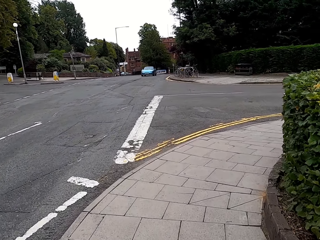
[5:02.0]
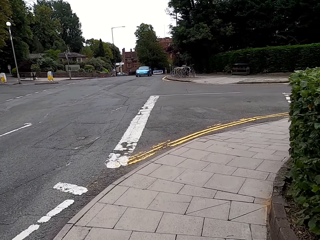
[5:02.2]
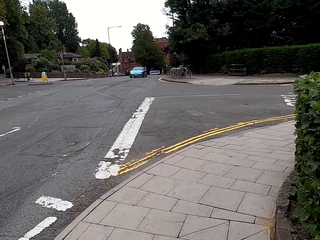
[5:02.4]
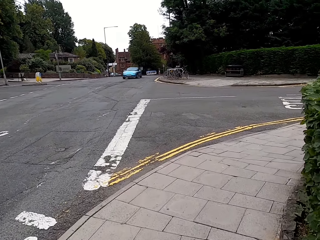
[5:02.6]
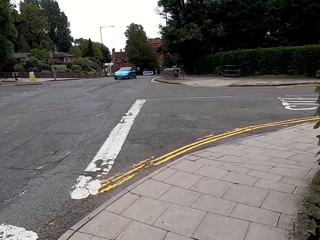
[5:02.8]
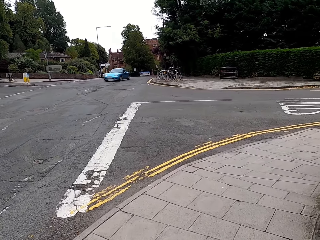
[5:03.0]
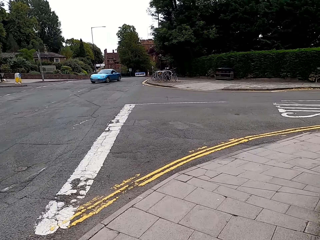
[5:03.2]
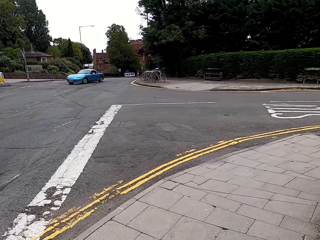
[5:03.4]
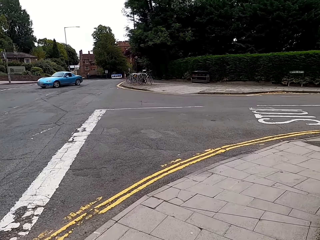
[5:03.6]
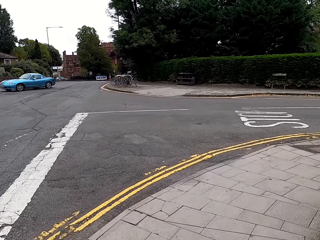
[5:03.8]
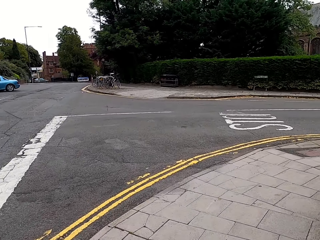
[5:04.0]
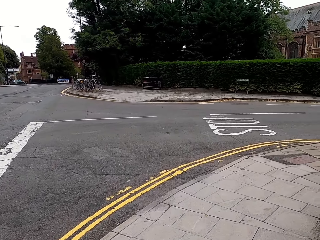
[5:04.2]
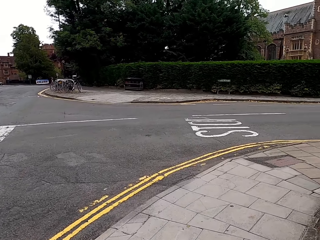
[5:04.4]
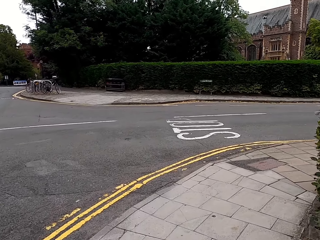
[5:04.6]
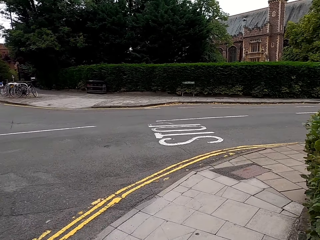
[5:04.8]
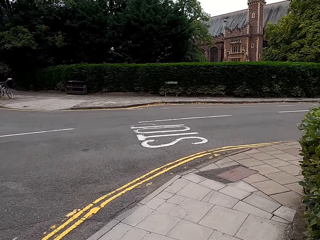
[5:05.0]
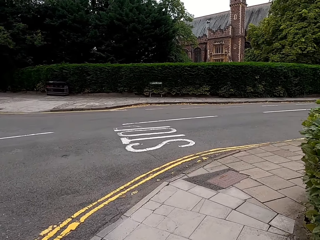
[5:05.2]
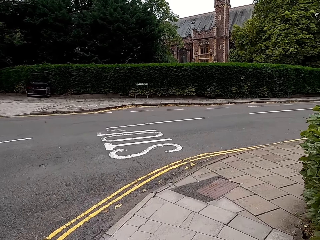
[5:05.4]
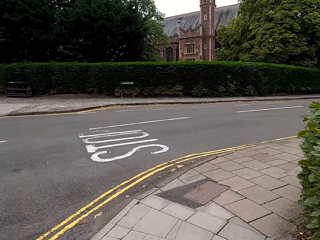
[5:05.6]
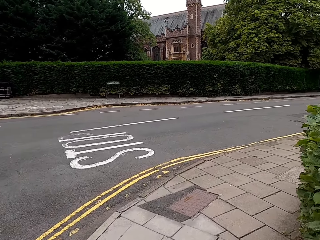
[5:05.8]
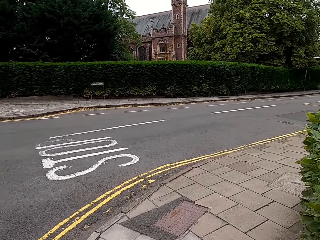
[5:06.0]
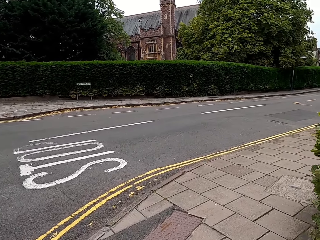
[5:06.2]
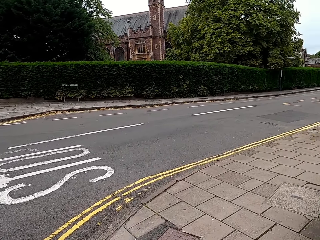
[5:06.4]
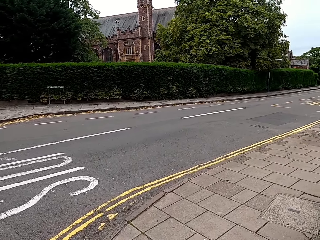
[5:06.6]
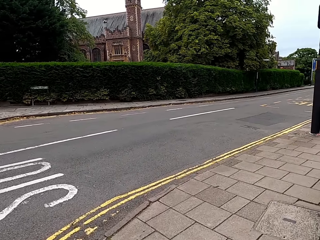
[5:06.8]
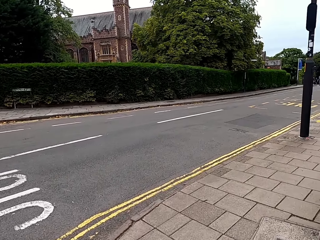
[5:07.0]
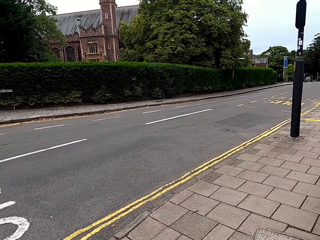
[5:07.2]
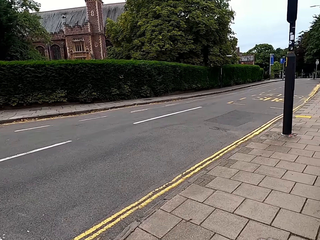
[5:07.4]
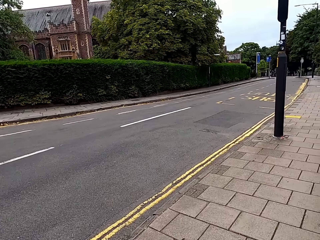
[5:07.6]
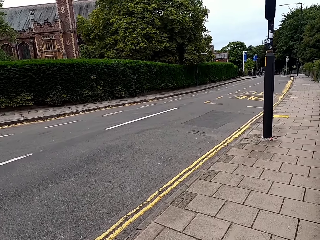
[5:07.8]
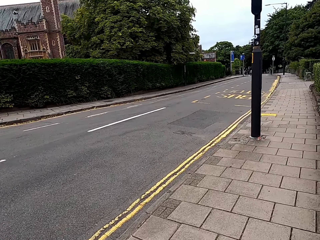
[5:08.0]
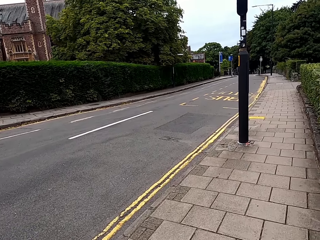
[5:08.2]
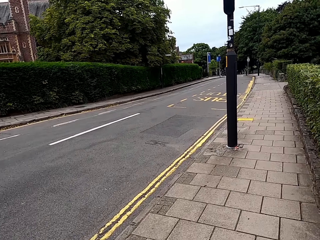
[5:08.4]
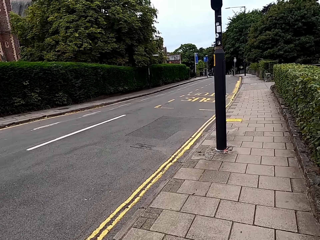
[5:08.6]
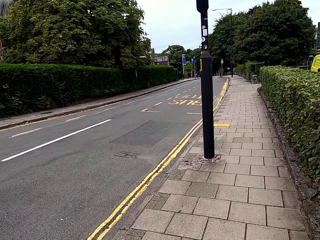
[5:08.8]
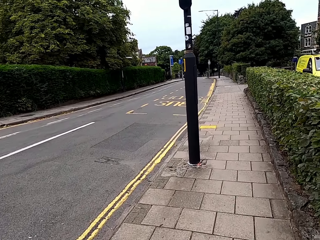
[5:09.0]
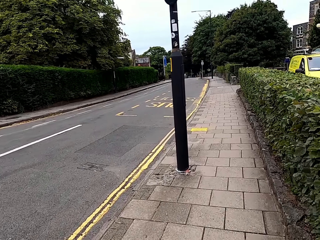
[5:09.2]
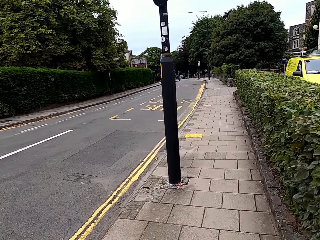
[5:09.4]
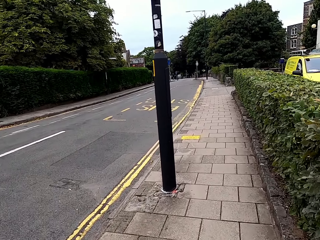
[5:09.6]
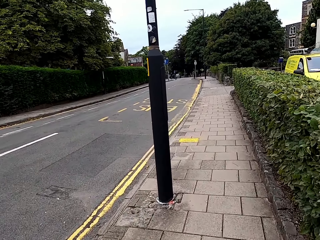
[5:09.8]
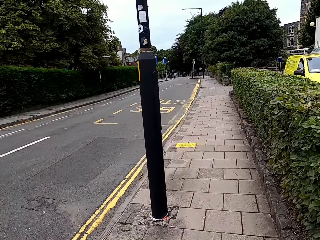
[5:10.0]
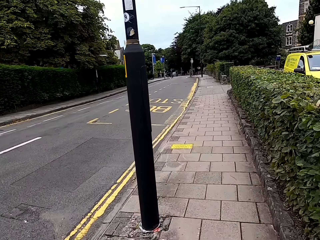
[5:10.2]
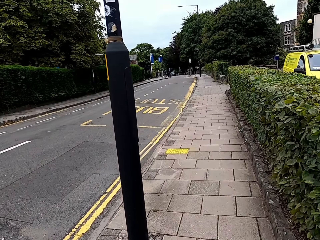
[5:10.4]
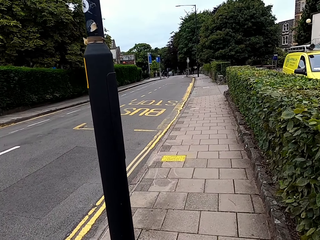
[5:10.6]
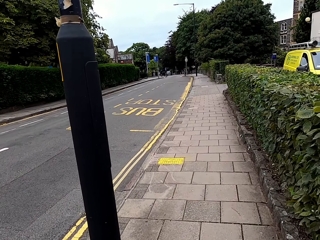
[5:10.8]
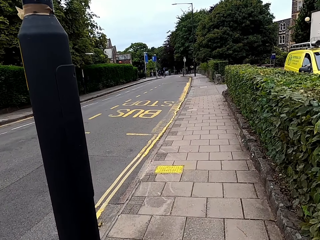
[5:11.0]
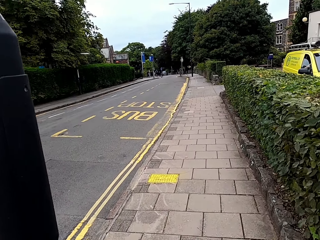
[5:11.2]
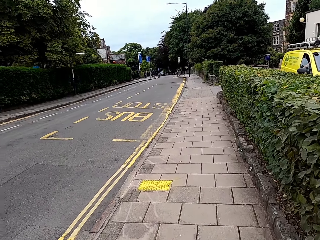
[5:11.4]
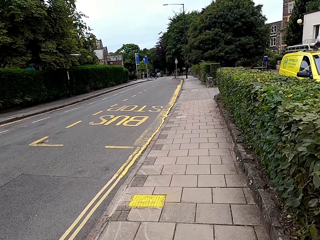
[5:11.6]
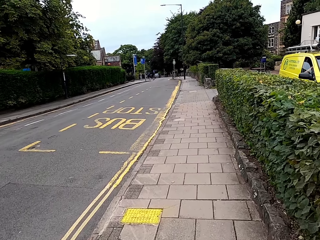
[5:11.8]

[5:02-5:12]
The camera wearer turns right. They walk around the street.

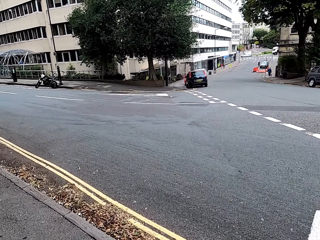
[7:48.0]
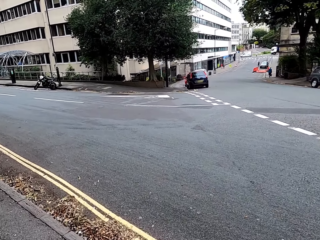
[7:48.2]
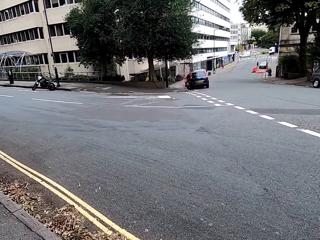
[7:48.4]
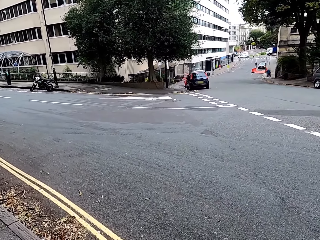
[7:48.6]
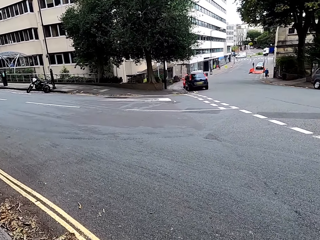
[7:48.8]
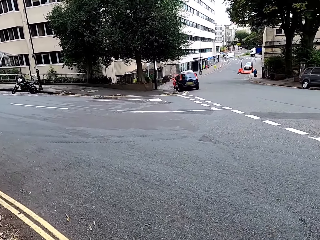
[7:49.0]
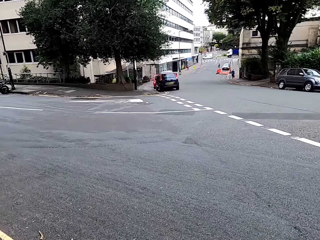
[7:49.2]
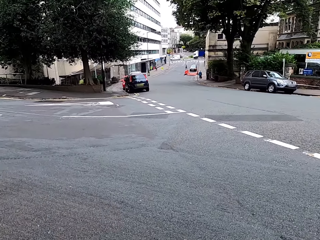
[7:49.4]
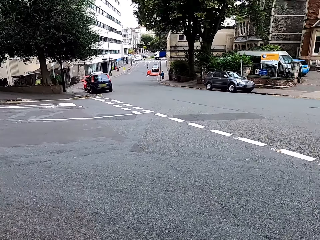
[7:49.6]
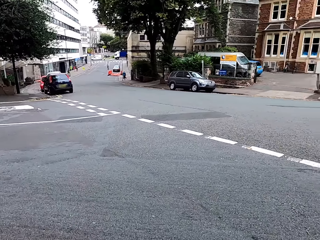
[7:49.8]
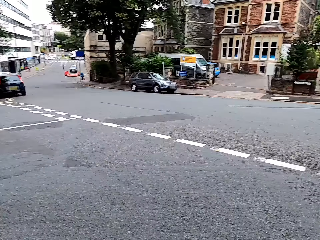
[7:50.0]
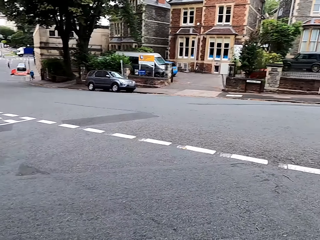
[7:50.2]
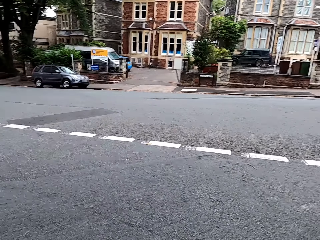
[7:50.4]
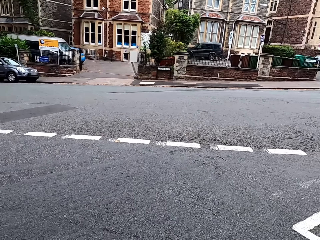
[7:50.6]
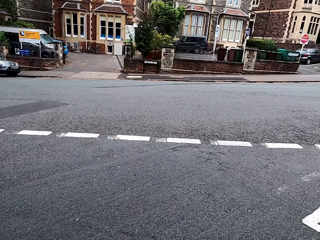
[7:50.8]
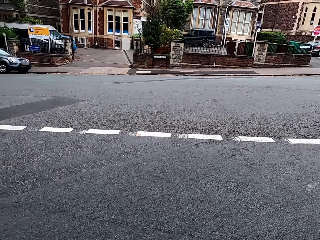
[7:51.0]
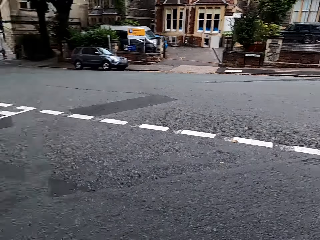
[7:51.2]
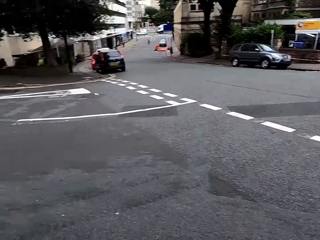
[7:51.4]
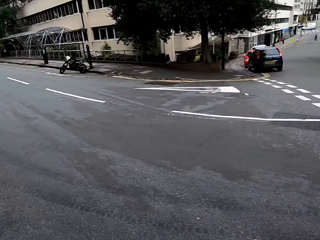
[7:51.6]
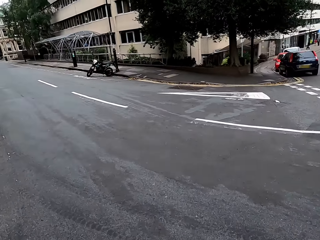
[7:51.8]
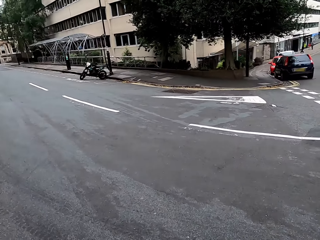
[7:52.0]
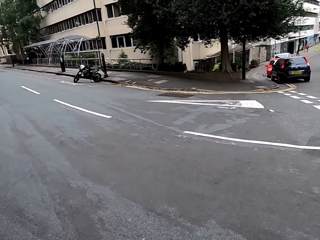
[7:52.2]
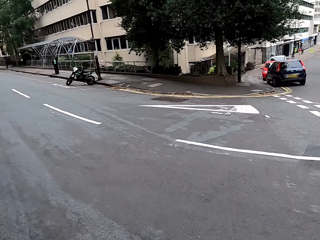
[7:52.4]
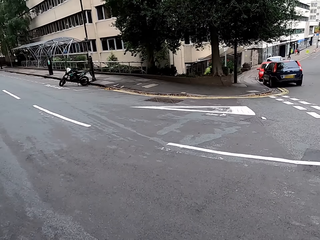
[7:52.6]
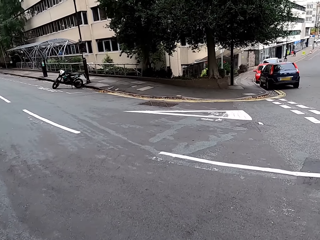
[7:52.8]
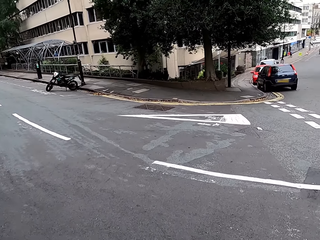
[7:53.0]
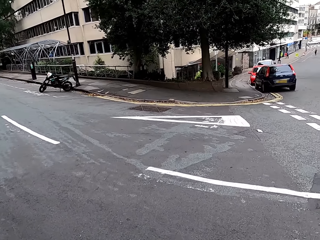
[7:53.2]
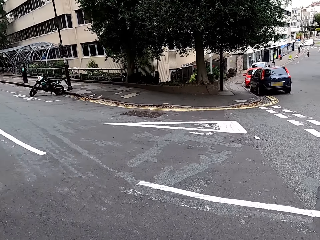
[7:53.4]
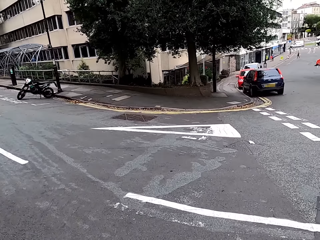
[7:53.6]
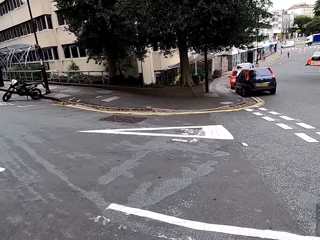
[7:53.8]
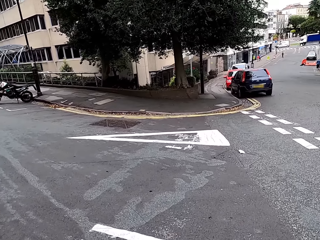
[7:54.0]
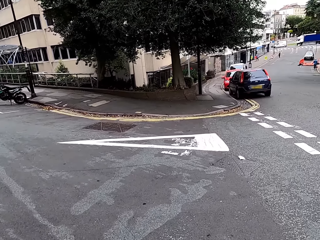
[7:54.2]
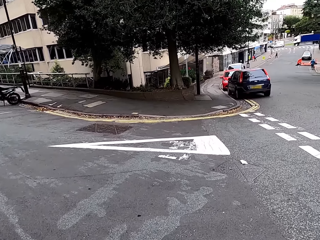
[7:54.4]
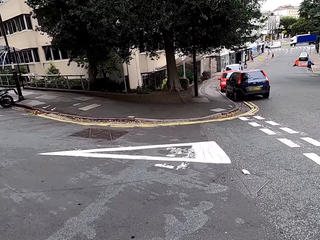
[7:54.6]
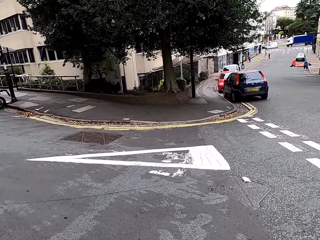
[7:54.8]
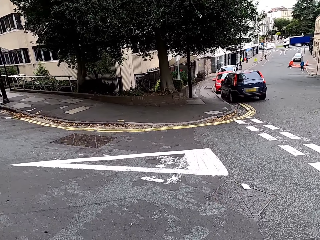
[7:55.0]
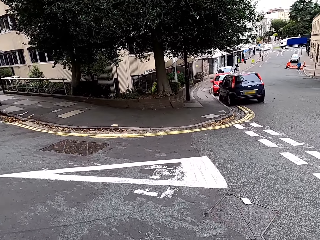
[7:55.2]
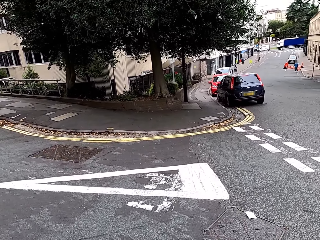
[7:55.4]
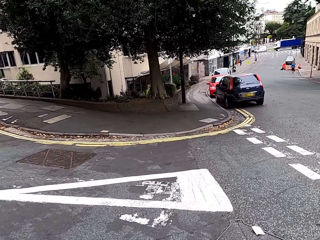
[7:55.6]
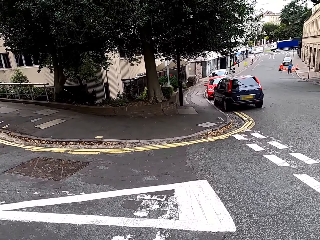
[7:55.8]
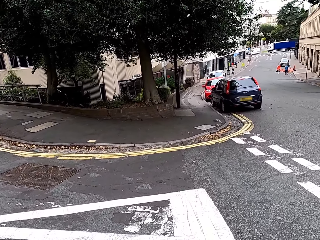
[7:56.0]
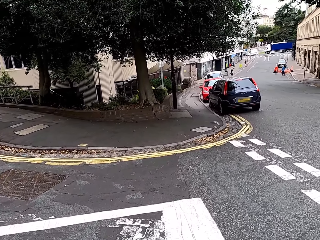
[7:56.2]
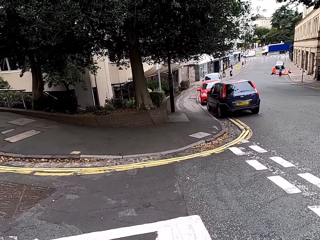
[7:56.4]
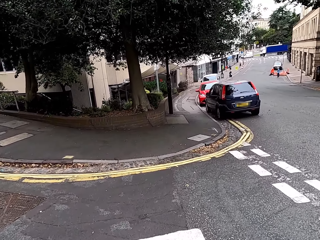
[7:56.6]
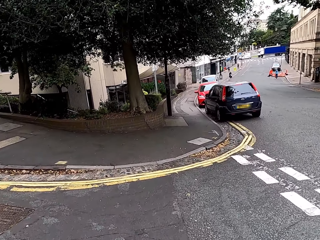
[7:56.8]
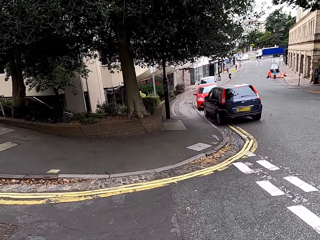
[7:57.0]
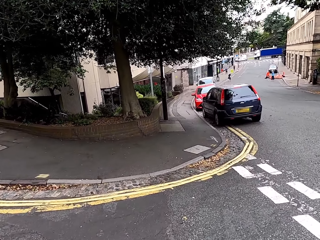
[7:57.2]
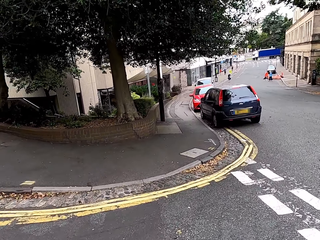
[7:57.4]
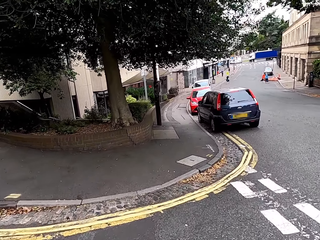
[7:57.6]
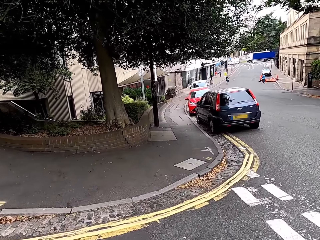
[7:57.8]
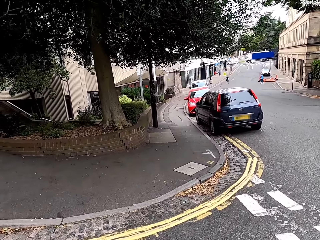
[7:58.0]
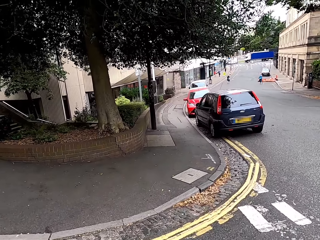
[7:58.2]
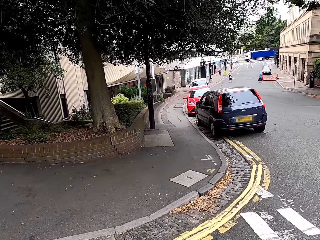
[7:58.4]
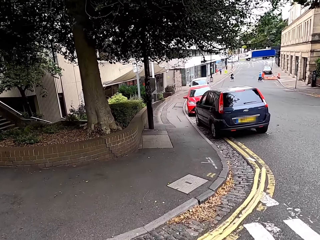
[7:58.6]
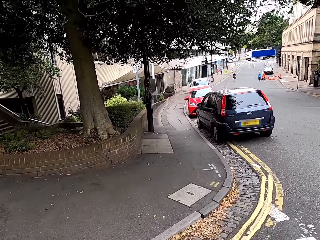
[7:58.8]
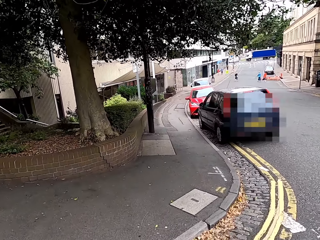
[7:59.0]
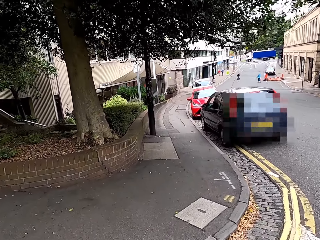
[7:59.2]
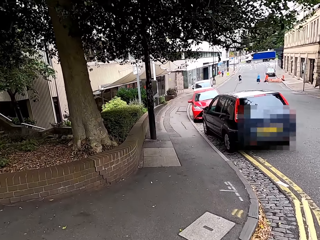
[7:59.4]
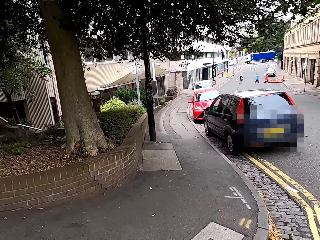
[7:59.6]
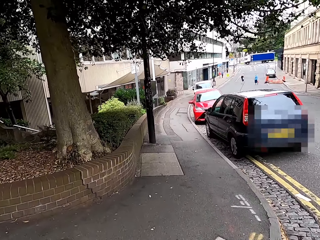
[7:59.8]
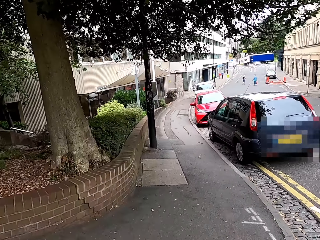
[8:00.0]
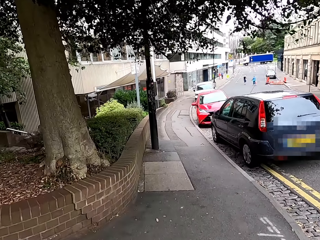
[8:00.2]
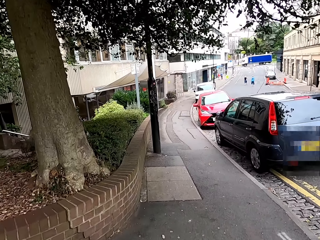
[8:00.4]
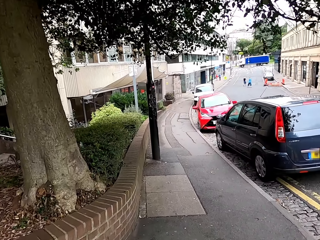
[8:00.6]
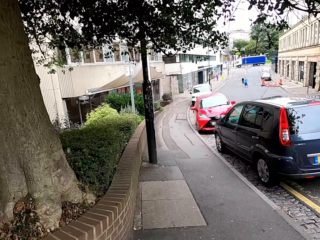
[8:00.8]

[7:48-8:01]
The camera wearer turns right. They walk around the street.
